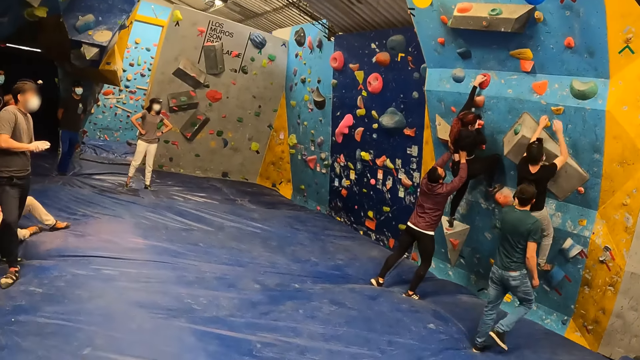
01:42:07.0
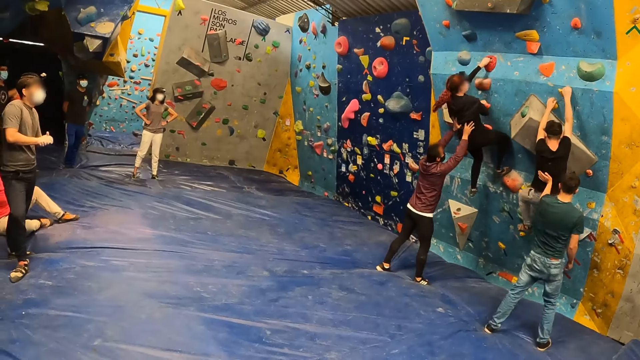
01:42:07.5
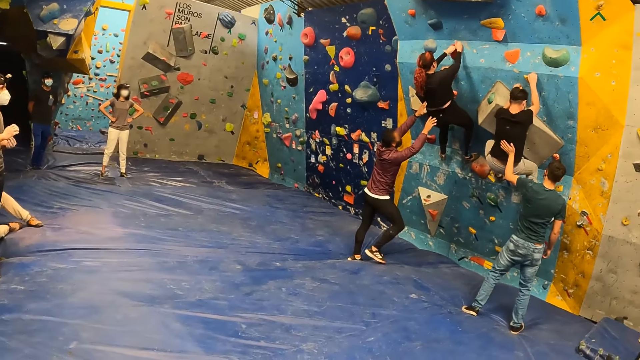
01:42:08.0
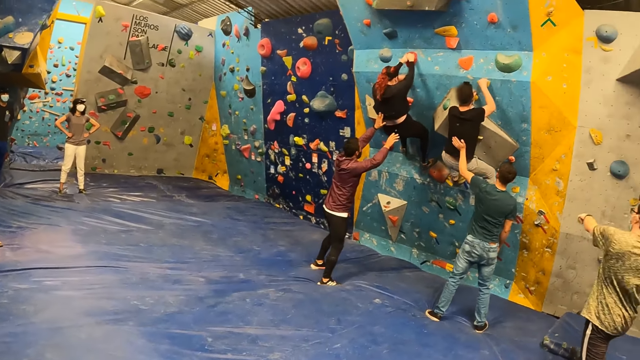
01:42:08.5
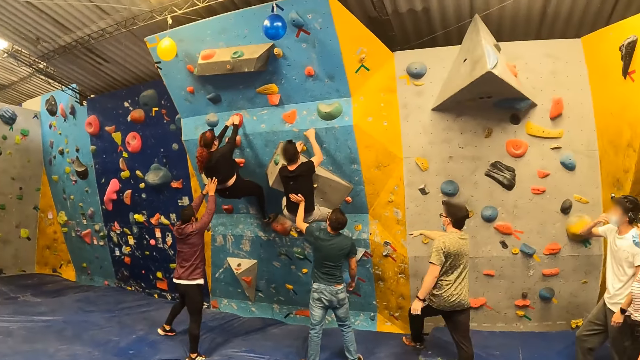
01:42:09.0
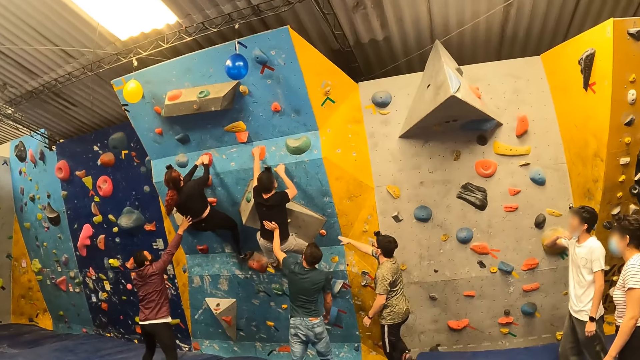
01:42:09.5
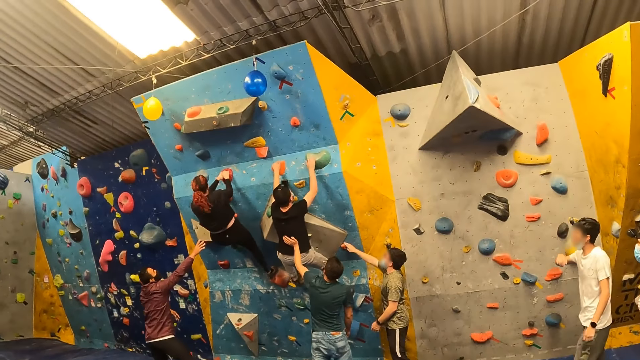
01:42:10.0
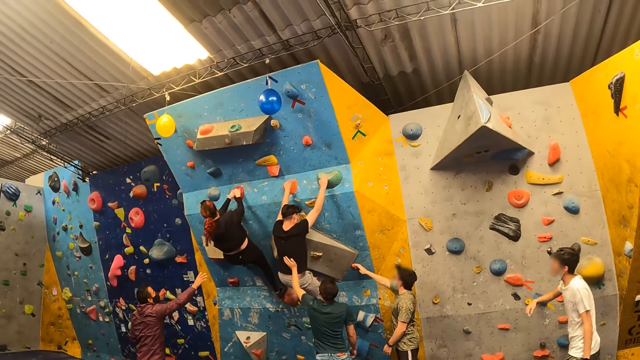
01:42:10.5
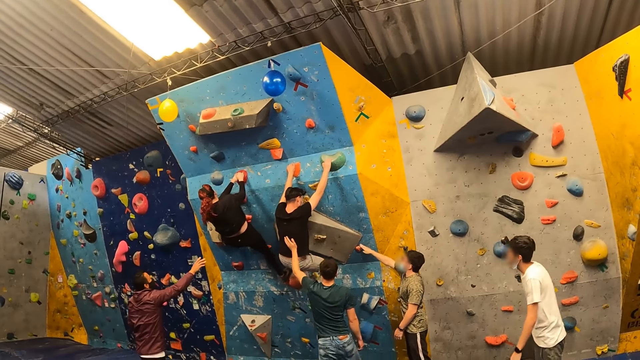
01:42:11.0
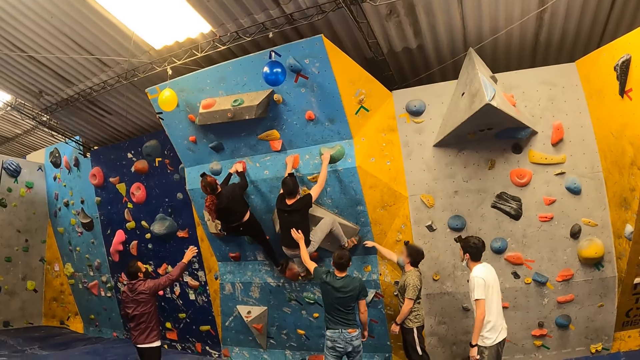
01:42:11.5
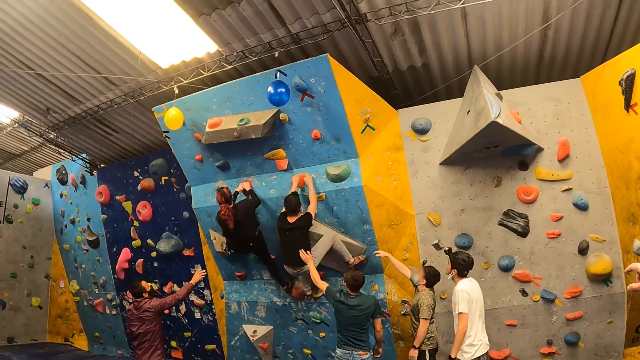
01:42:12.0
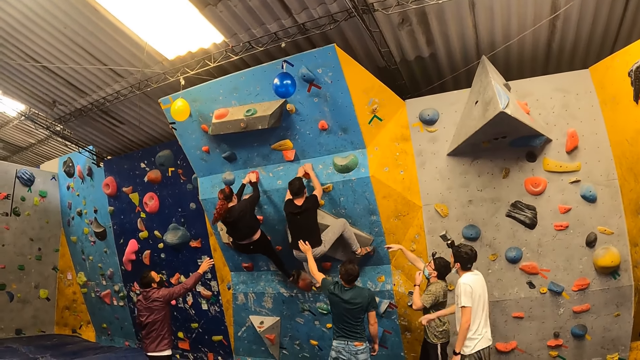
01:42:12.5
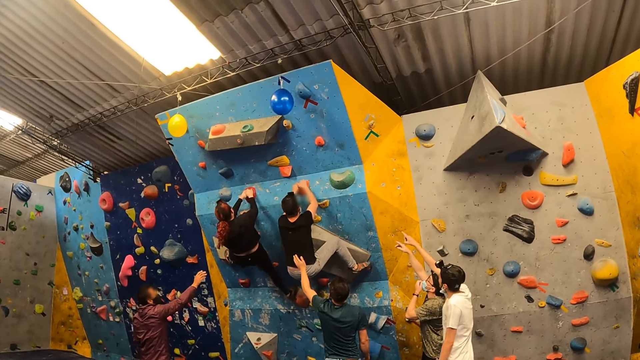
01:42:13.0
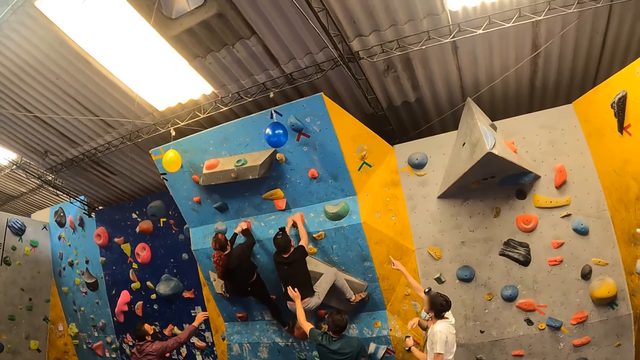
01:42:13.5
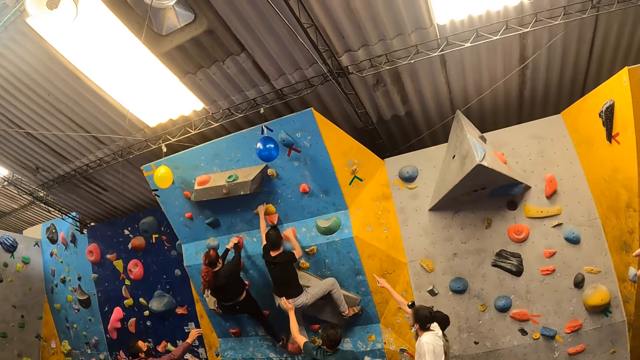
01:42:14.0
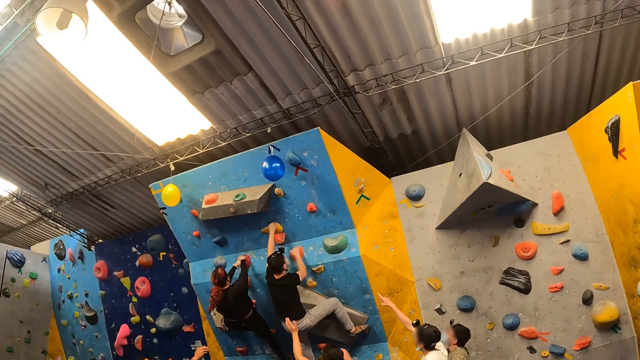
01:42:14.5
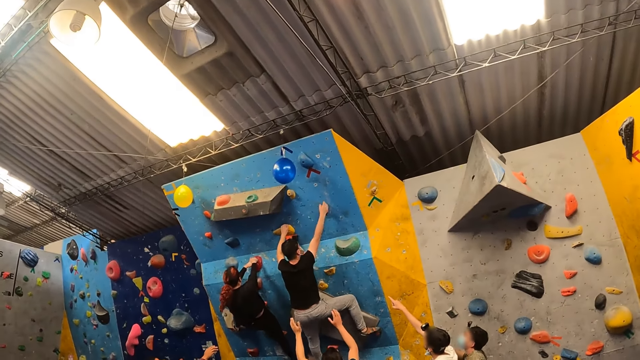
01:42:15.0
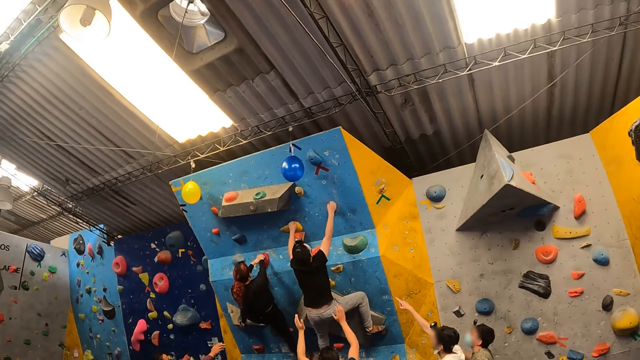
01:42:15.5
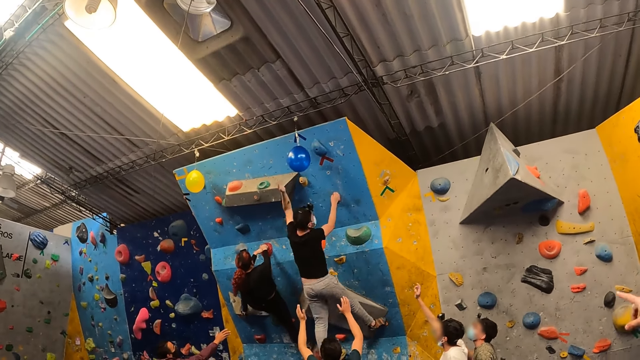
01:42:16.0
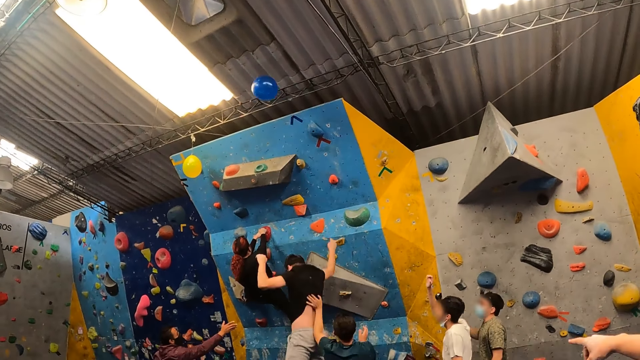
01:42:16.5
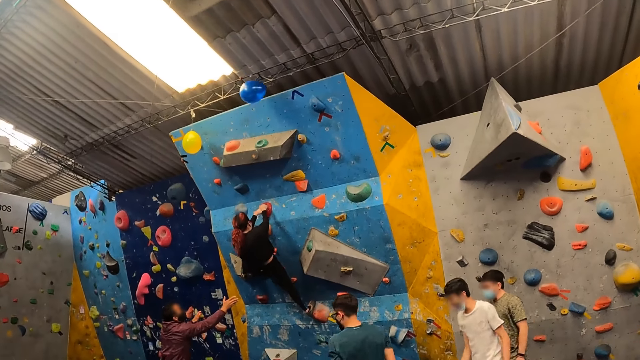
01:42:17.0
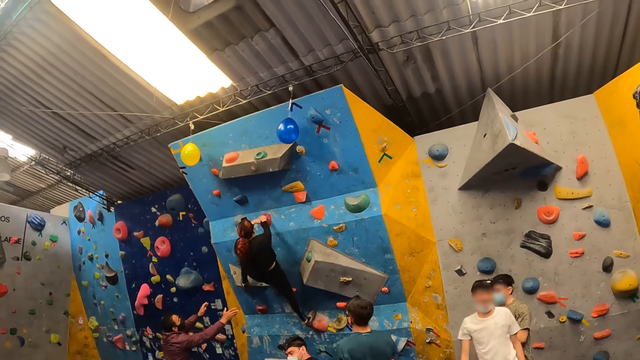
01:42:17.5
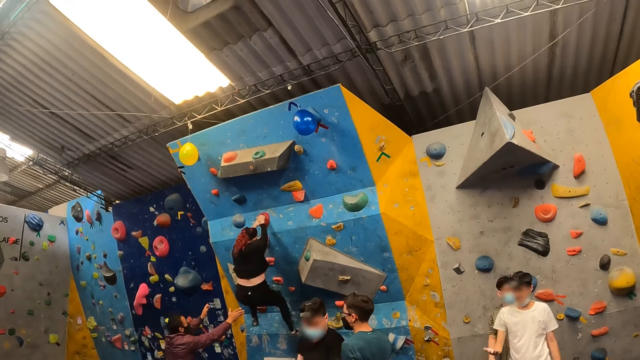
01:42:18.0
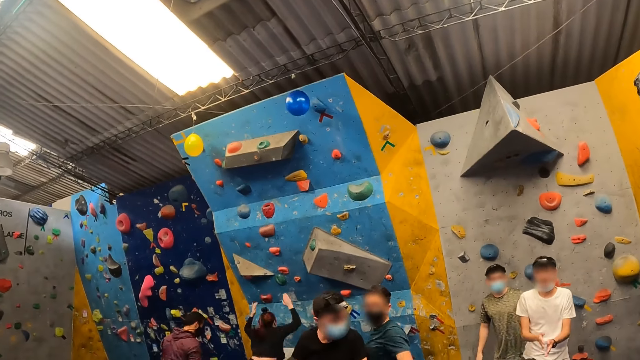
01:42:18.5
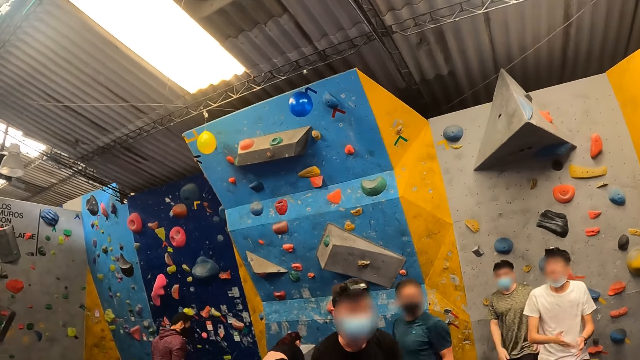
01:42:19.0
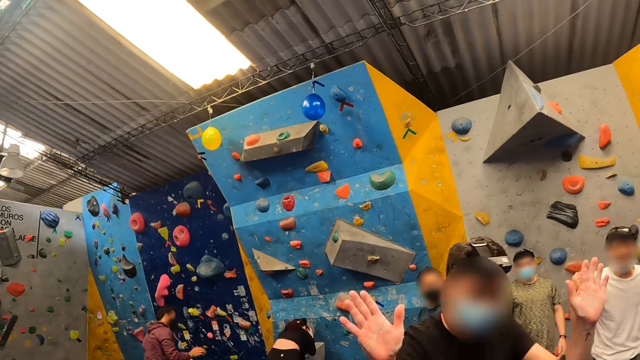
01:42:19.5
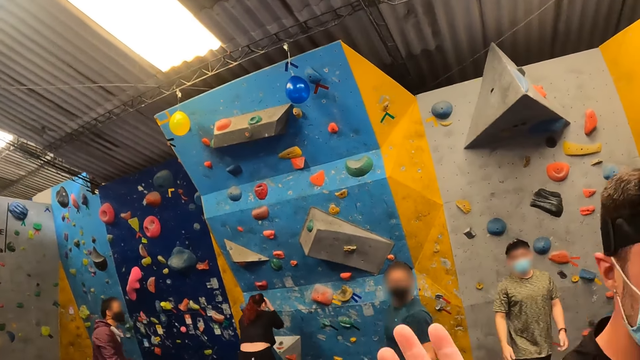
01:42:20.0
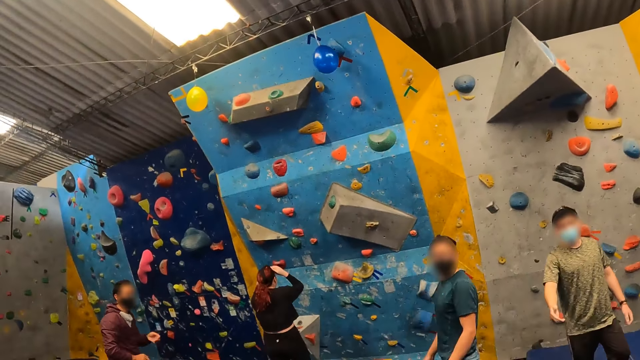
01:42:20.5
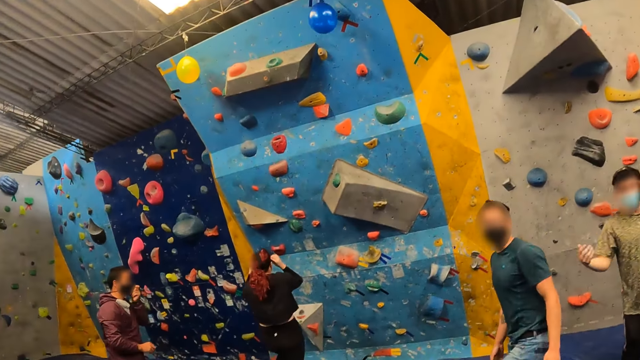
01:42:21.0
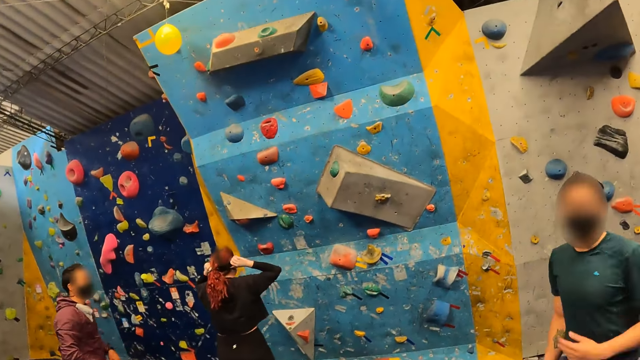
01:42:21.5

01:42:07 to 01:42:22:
An instructor instructs a man up the wall. The camera wearer looks around a room. A lady climbs on the wall. Another instructor instructs the man up the wall. Another man holds a pebble on the wall. The first man climbs on the wall. A third man points at the wall. The first man climbs on the wall. The first man taps the balloon with his left hand. The first man falls from the wall. The first man jumps from the wall, and walks around the room. The lady falls from the wall. The lady jumps from the wall. The camera wearer looks around the room.

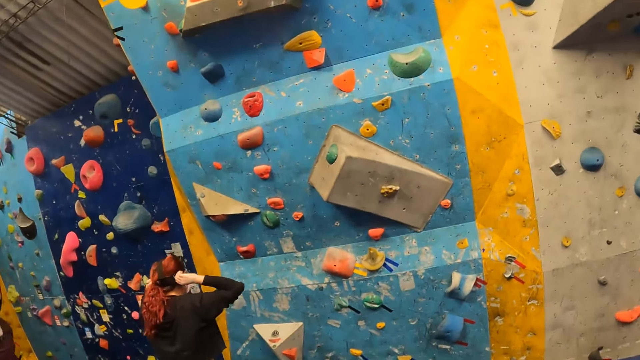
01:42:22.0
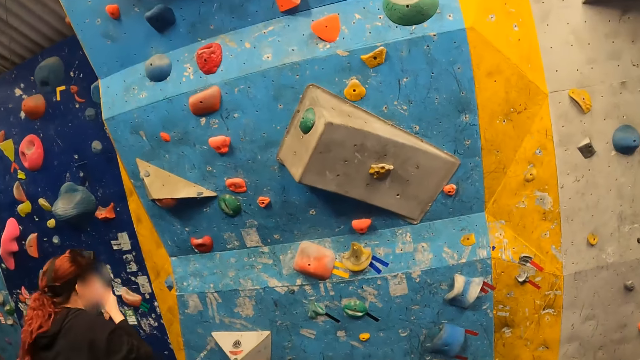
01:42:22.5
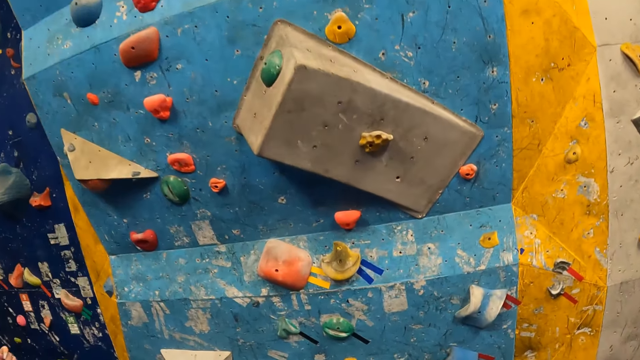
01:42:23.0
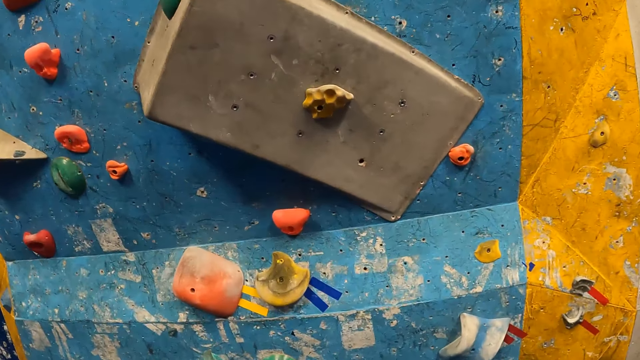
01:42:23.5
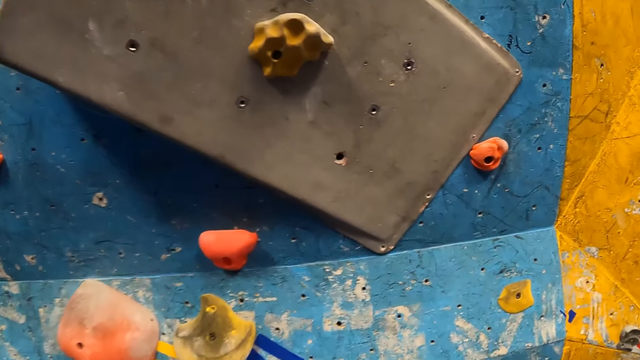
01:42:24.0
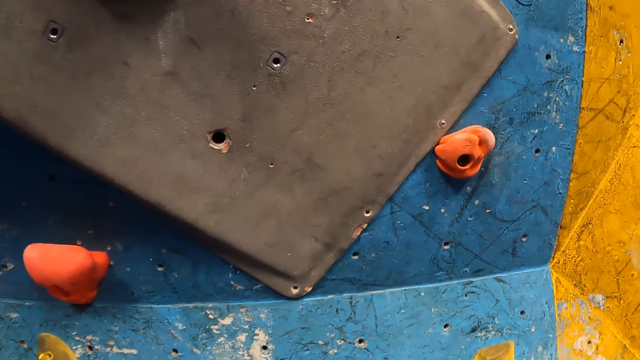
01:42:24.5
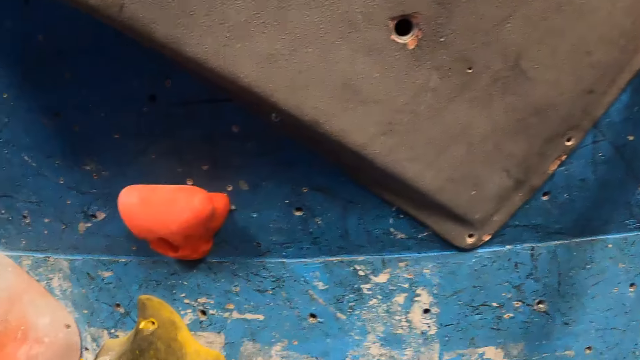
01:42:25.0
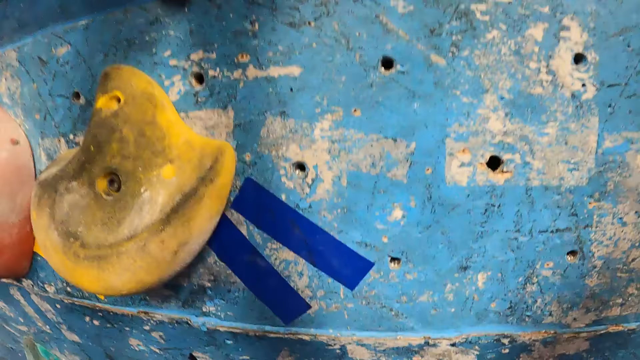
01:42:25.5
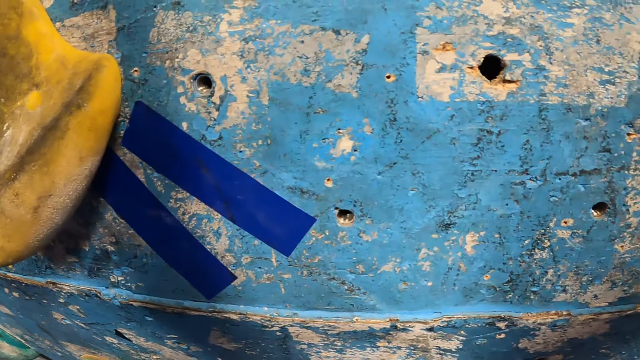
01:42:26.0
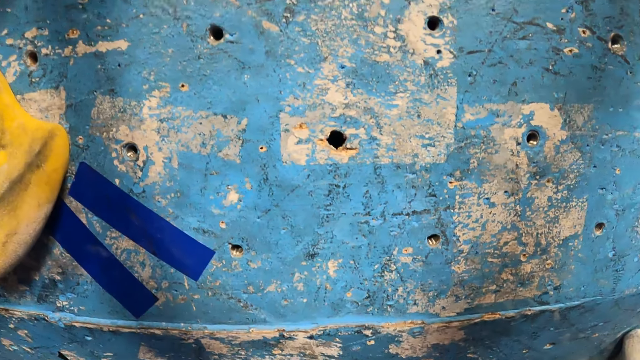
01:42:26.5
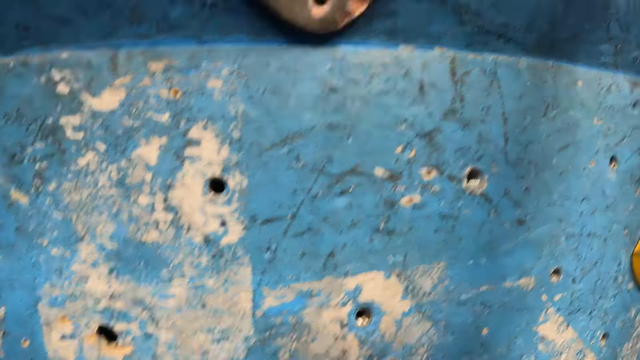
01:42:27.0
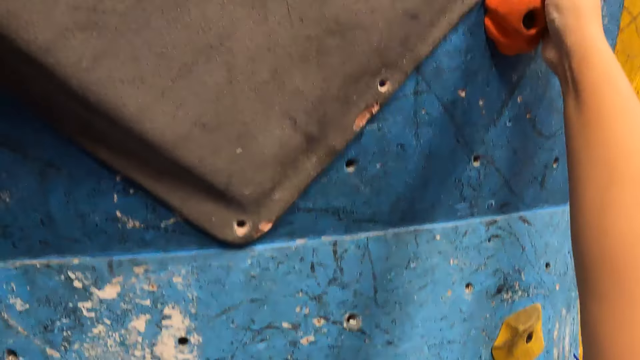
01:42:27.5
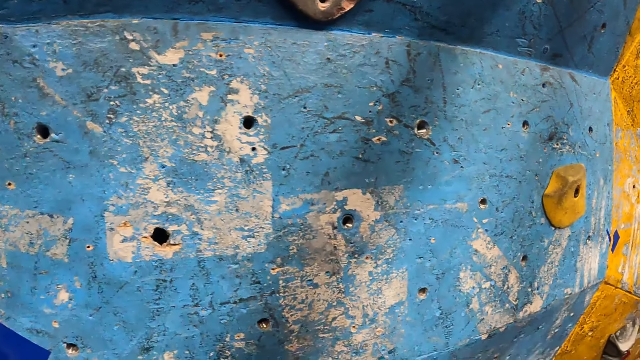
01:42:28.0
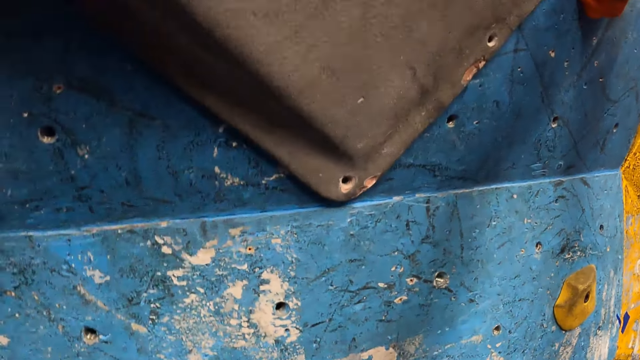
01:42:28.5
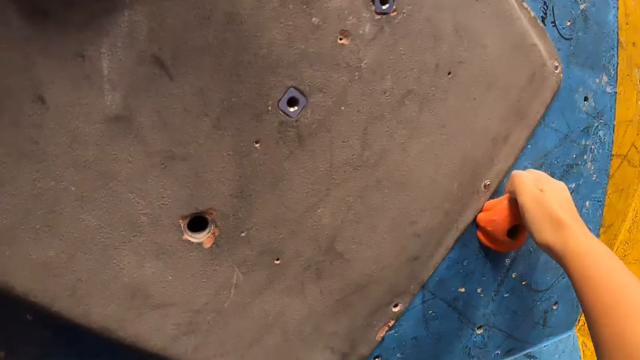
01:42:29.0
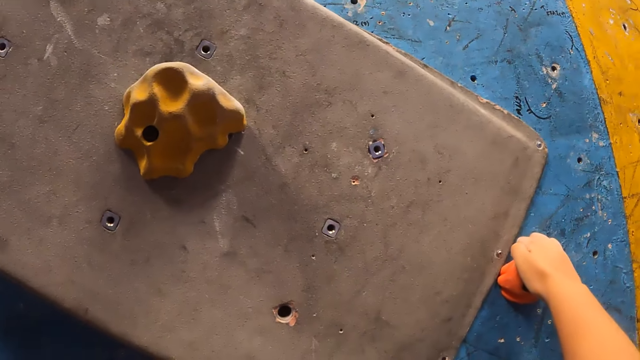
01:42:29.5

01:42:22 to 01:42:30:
The camera wearer walks to the wall and walks around a room. They climb on the wall.
